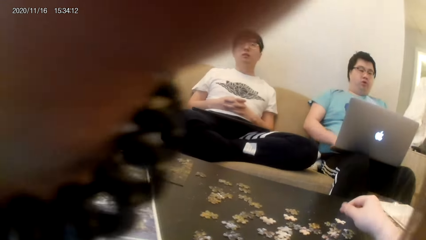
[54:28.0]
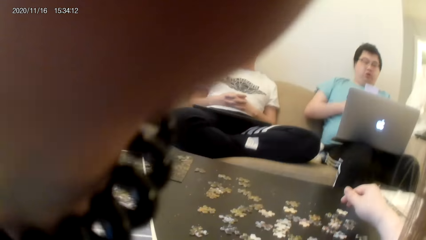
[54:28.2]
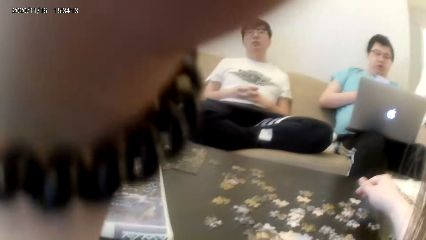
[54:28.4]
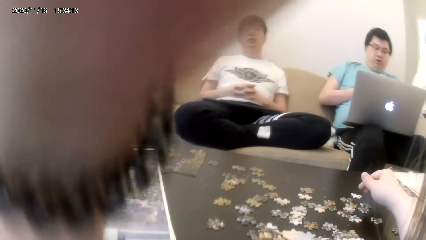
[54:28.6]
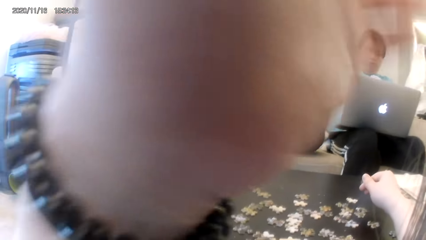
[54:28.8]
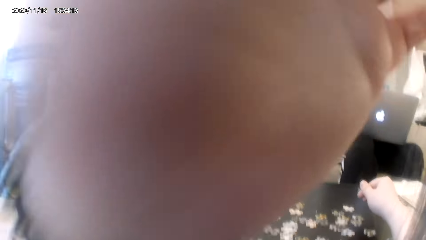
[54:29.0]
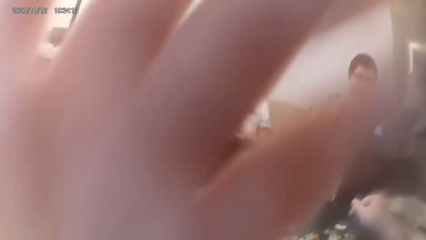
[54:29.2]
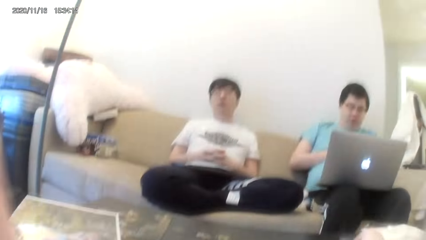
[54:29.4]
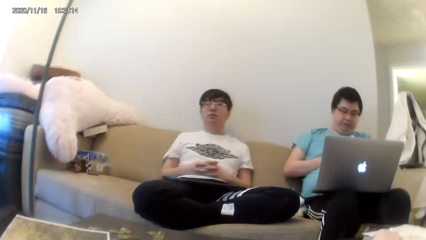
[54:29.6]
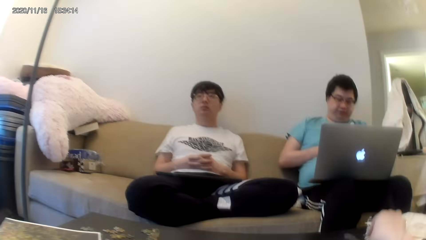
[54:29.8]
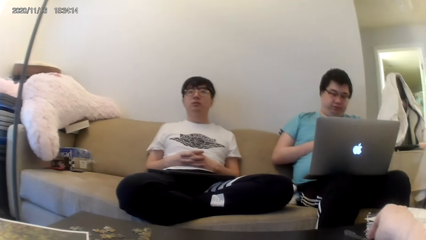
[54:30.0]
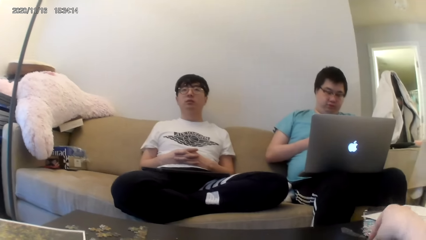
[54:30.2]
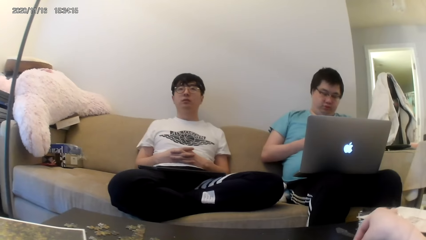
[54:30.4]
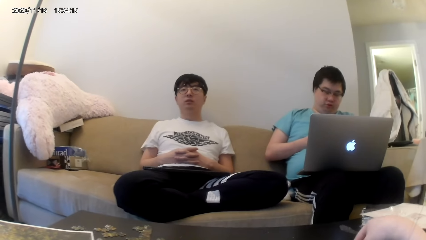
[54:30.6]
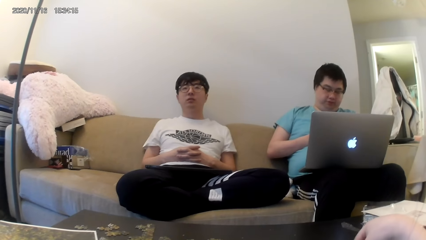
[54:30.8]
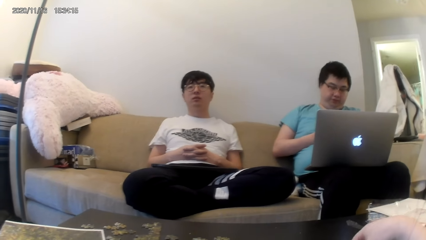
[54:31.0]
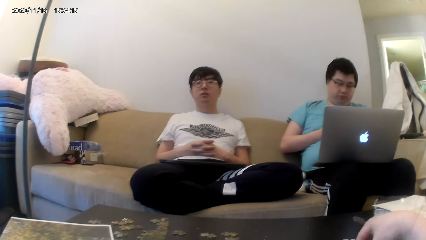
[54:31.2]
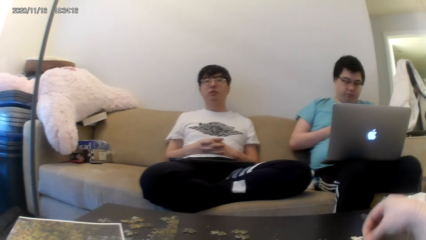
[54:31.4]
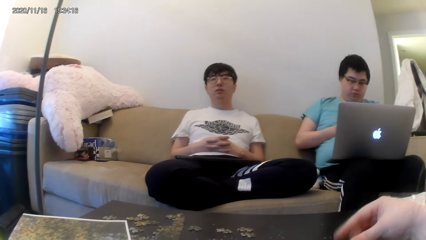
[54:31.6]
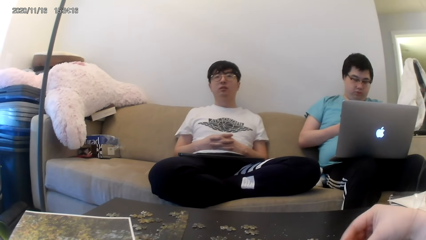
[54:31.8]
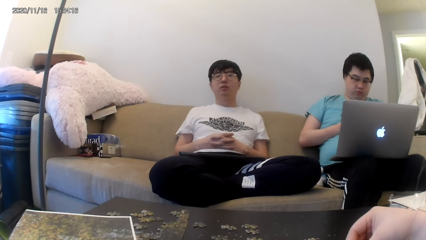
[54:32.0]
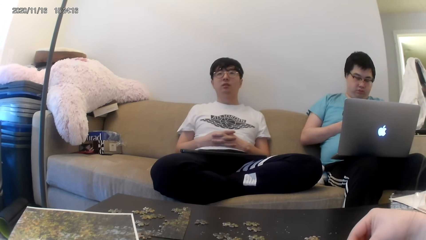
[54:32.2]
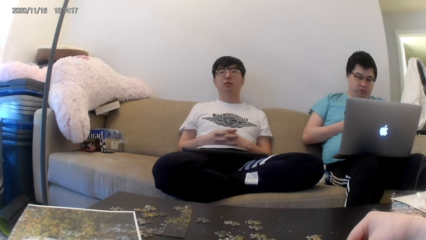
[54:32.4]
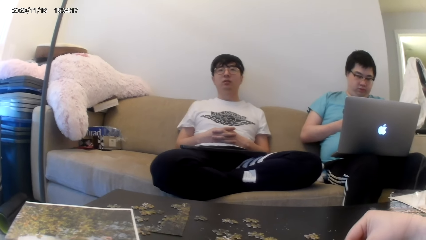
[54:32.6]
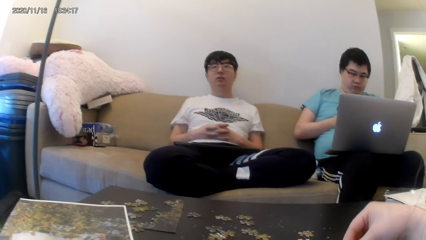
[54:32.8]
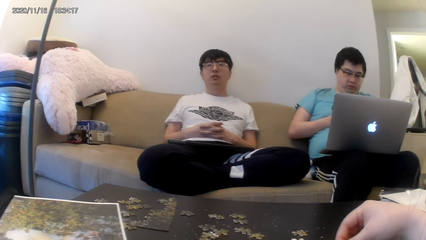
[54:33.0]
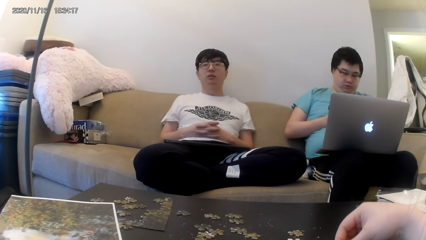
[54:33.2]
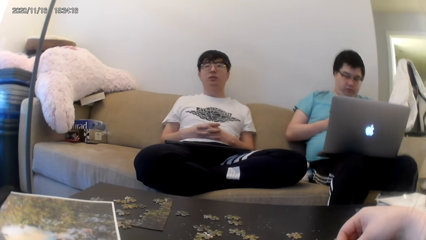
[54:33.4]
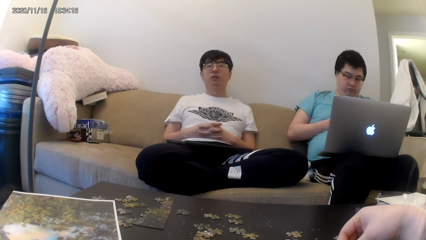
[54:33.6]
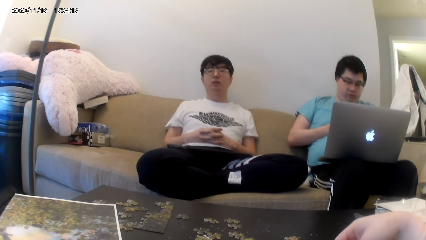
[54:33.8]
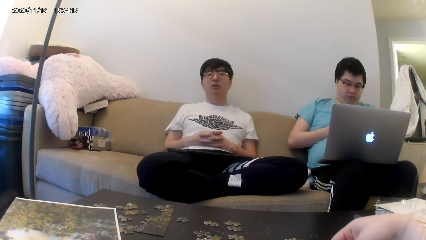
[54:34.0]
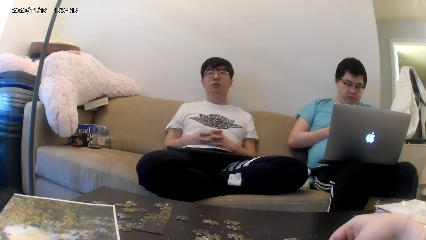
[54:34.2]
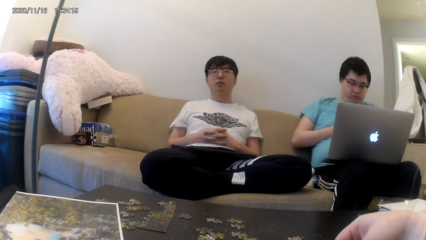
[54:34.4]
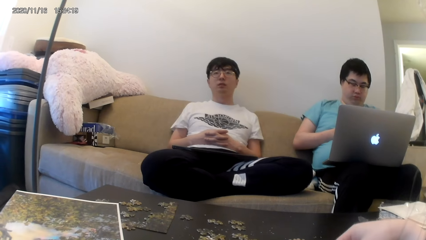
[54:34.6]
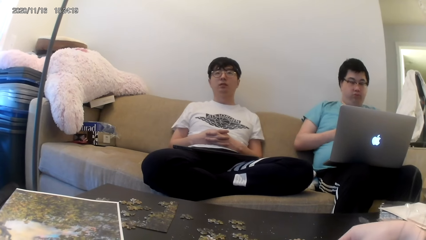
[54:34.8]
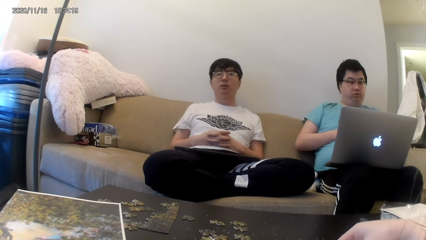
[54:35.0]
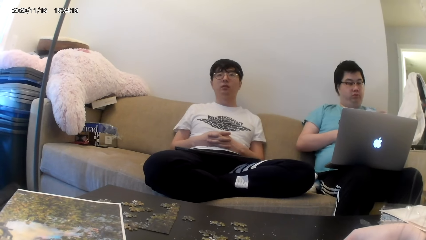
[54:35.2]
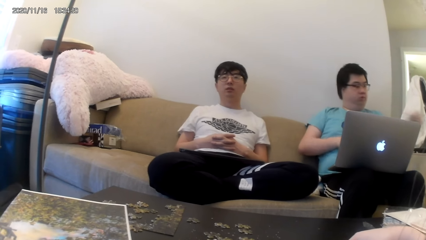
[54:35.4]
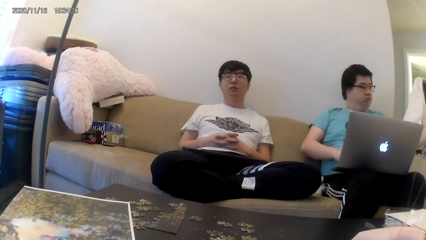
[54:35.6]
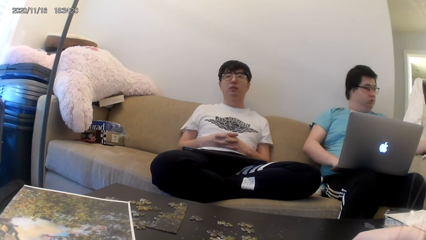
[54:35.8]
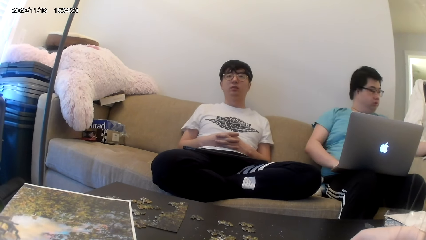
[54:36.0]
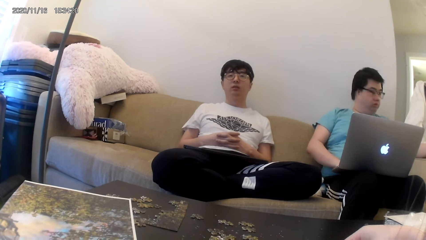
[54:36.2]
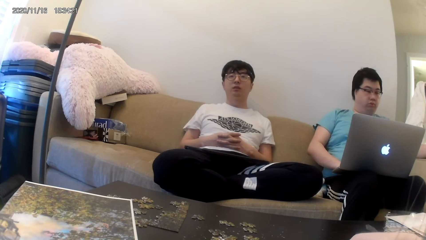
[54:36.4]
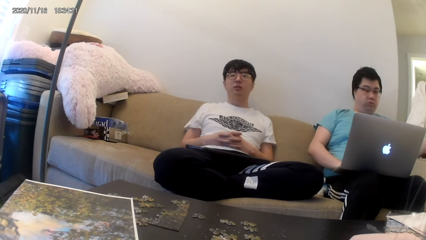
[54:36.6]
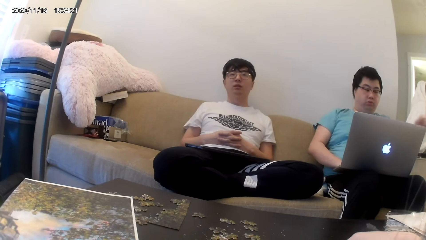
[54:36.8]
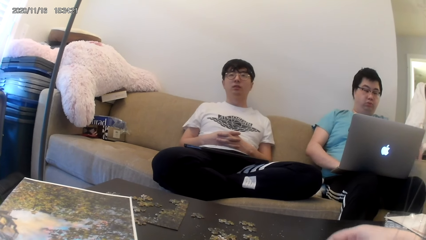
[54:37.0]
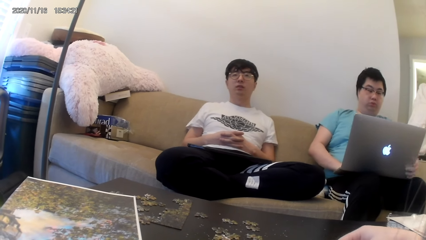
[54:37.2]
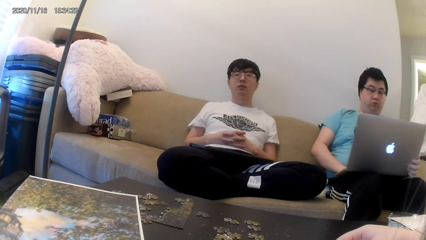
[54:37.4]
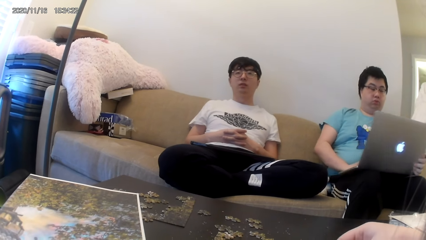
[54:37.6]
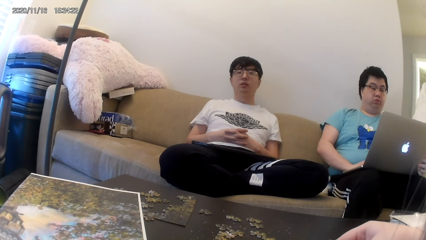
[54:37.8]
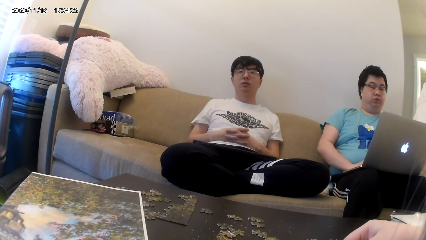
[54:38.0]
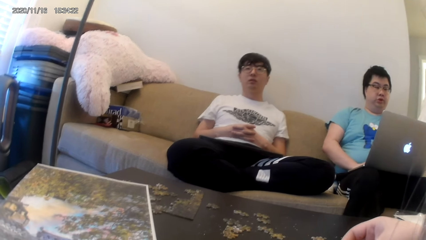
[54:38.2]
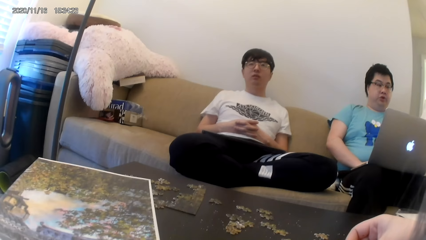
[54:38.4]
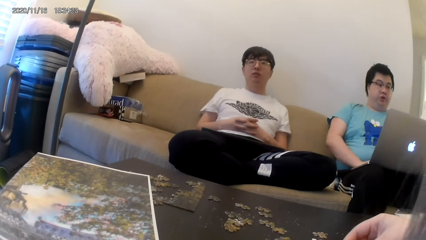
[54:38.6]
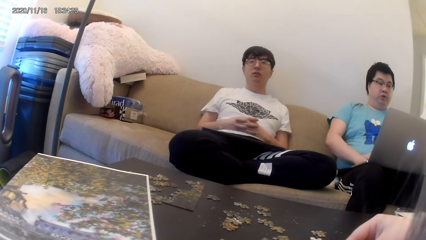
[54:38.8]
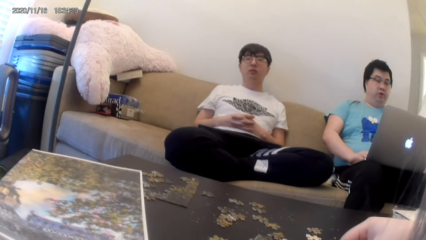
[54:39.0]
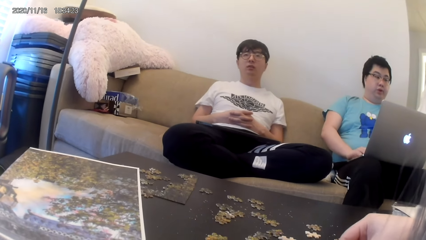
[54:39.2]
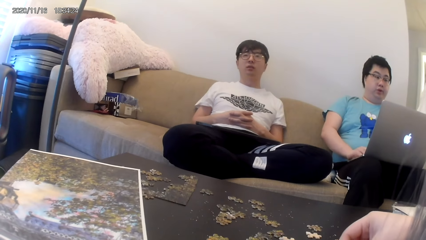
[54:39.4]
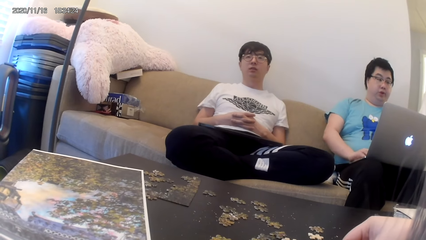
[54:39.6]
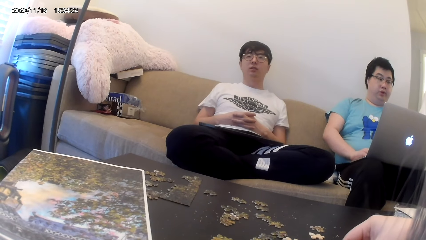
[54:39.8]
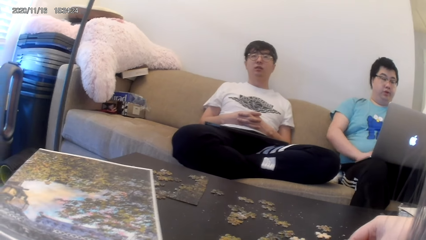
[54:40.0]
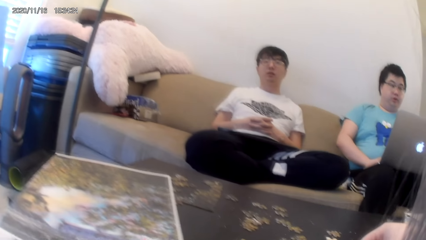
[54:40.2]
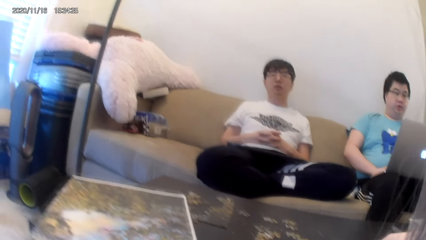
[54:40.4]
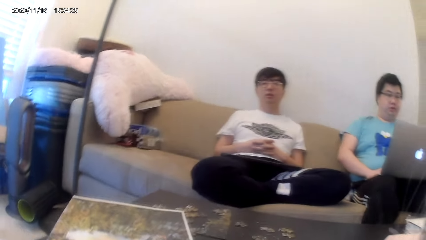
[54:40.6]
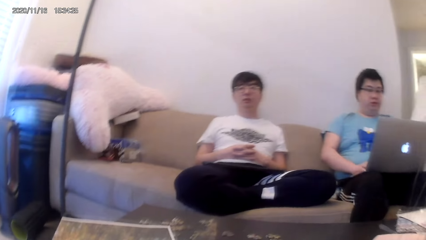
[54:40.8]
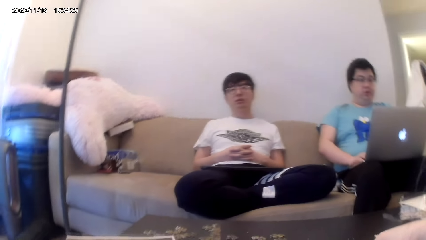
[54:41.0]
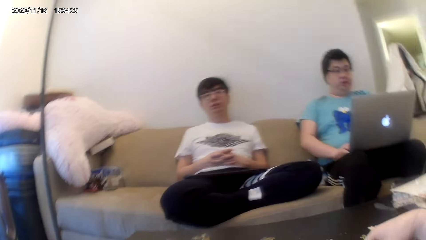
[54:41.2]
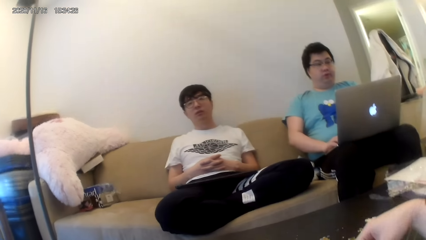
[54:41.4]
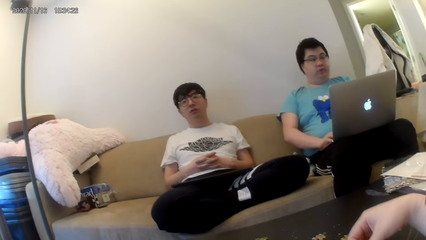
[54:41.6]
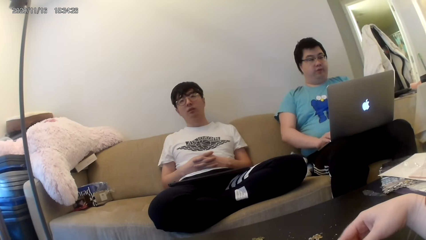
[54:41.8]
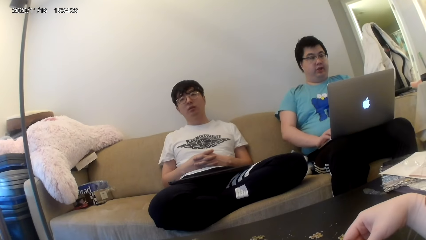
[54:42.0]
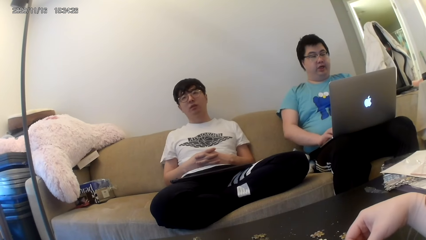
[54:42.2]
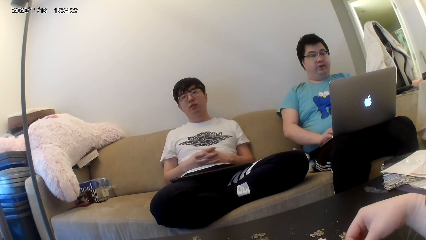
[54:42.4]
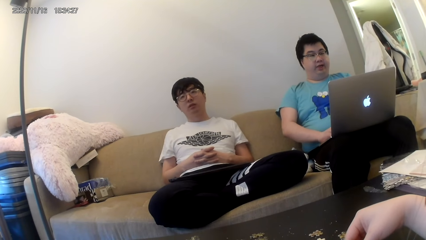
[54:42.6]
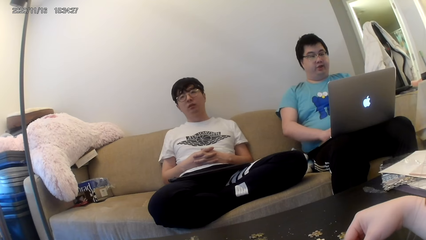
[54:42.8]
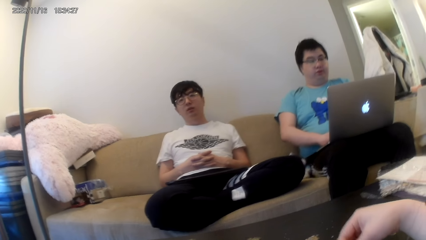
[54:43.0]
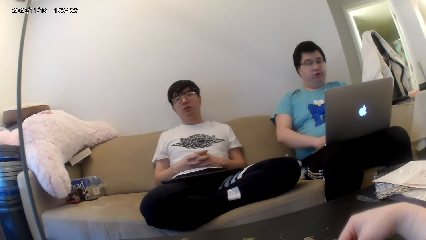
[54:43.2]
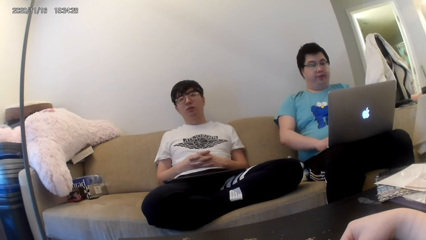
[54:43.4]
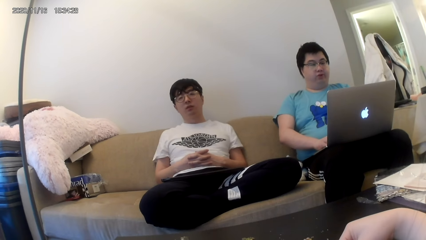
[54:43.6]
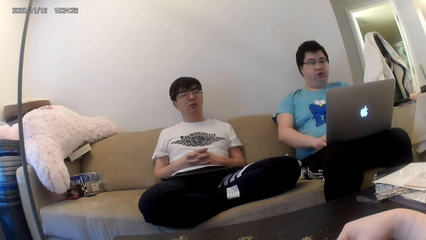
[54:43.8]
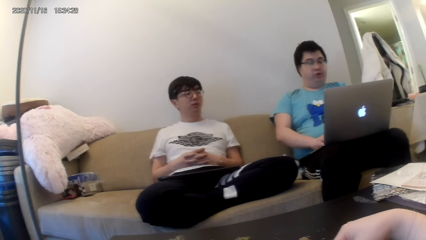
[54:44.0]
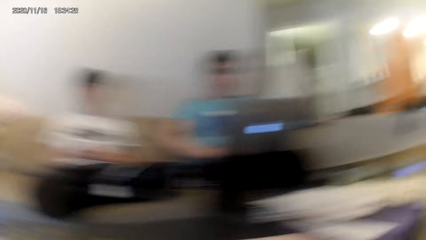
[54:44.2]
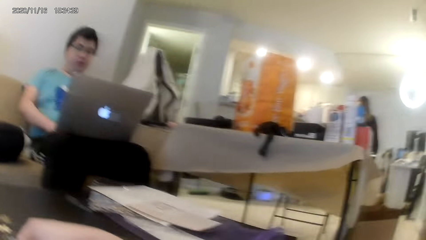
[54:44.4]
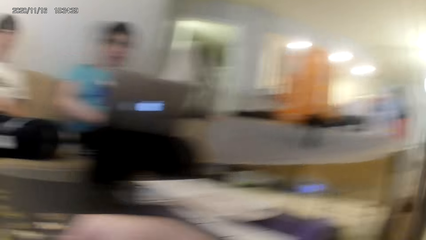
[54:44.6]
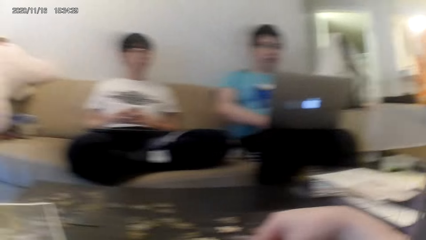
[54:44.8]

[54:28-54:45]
The camera wearer looks forward. They adjust the camera. They arrange something. A man stretches. Another man converses. The camera wearer arranges something.
